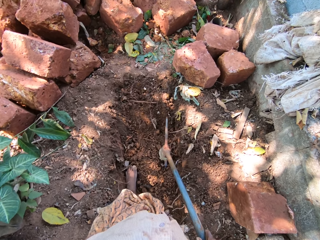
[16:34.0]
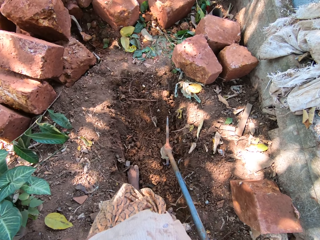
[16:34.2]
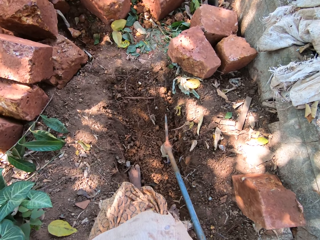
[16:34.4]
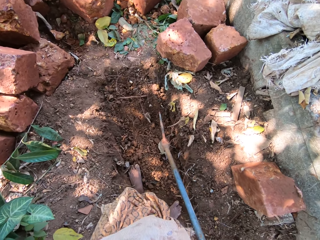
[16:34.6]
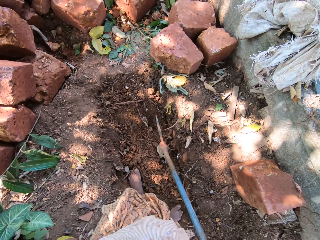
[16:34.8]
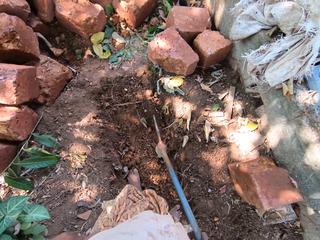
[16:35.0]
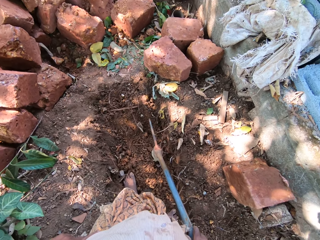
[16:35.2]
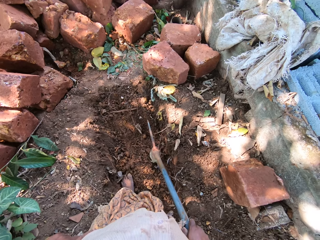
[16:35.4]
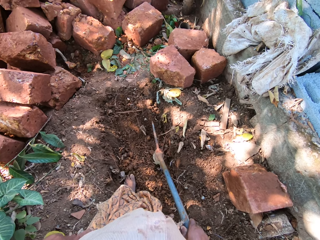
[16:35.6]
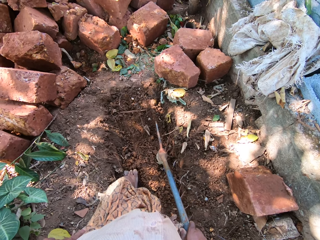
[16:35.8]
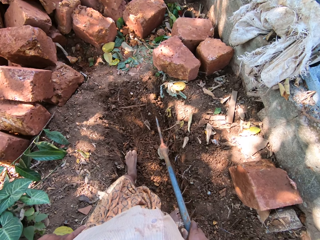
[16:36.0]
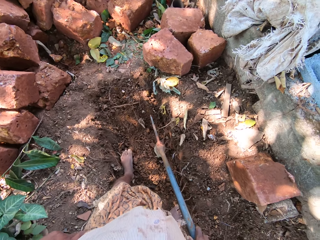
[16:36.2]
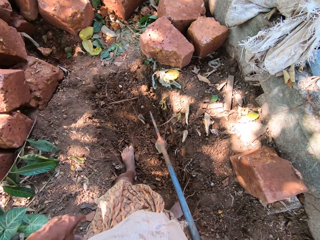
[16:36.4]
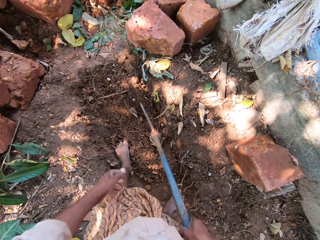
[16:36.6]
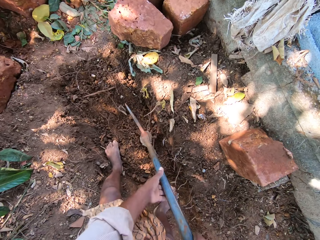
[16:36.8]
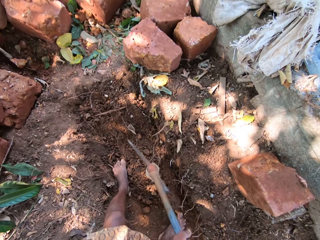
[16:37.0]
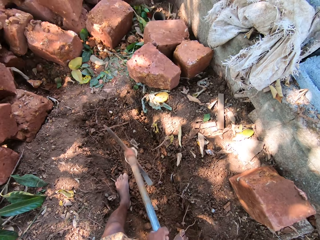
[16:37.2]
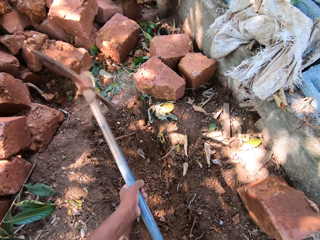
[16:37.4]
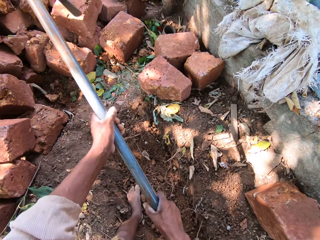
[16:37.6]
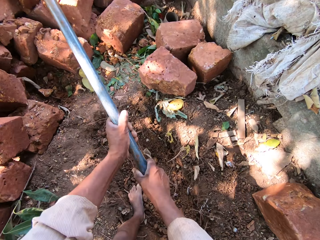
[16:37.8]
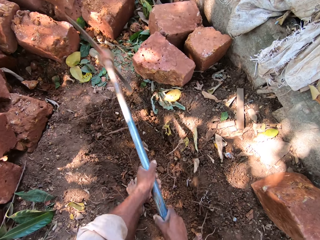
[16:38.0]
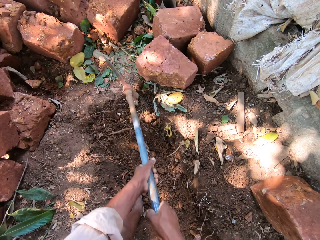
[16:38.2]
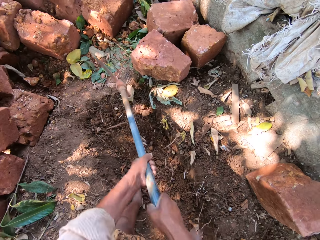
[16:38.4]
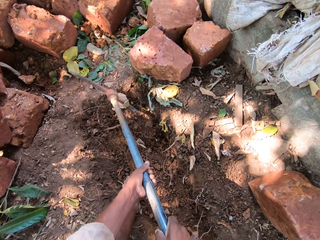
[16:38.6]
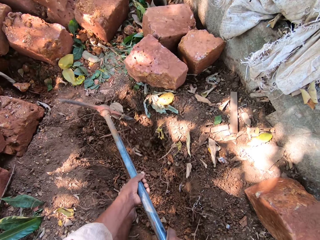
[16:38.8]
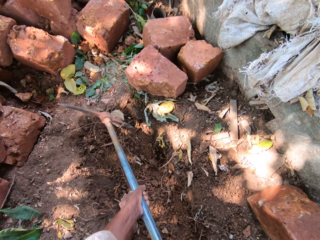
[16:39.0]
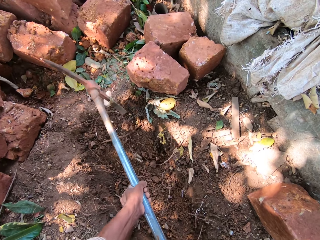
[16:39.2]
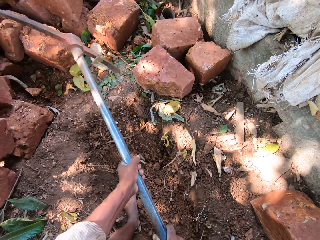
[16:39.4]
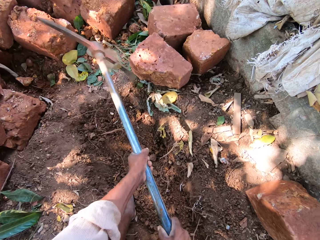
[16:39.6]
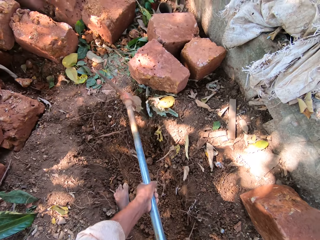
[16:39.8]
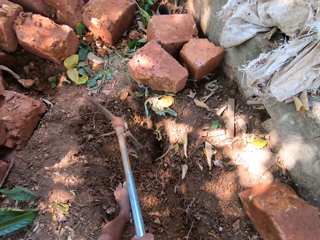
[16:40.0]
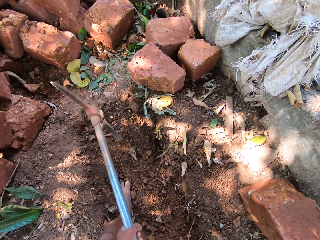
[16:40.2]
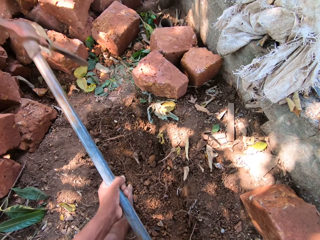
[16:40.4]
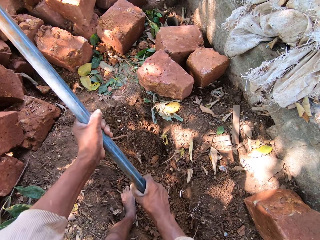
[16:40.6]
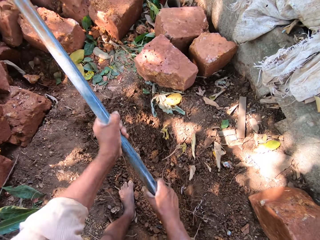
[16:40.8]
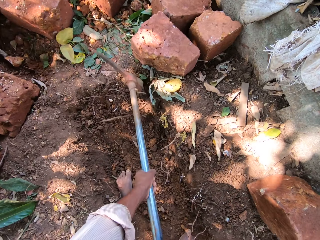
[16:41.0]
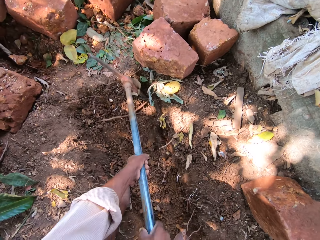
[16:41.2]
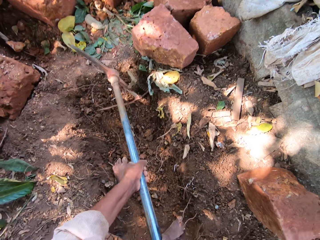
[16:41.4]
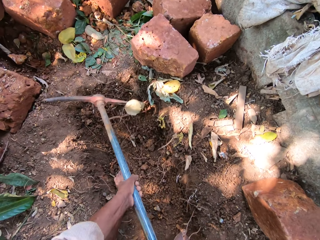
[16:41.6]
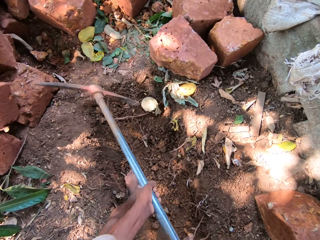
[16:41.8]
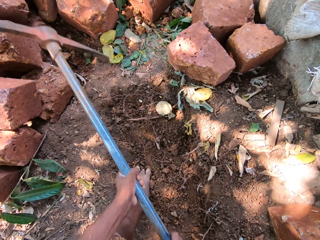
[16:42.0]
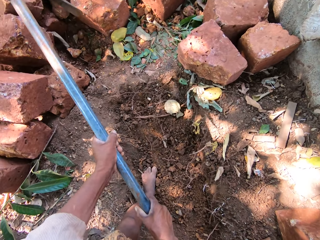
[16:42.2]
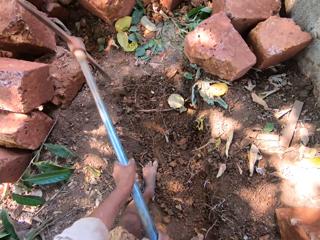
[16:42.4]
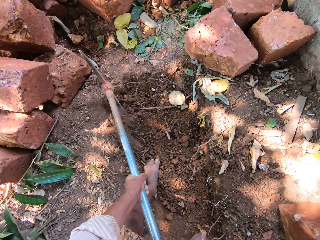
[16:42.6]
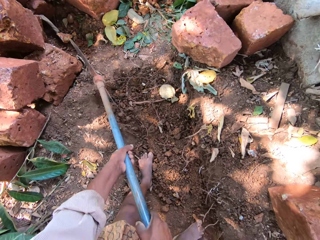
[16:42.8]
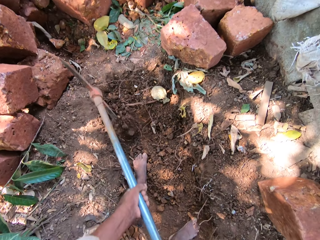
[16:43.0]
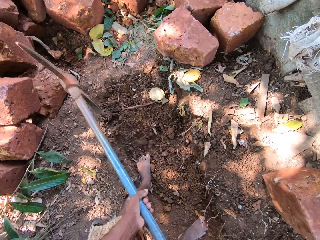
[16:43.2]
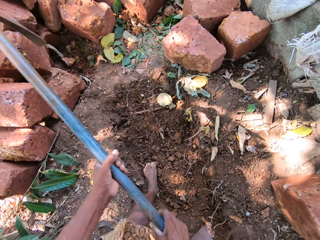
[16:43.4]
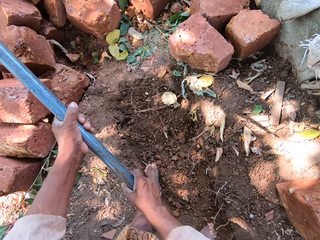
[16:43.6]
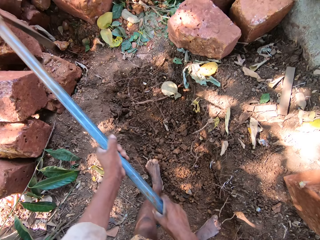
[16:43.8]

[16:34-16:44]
The camera wearer holds the hand digger on the ground with his hands. He digs the ground with the hand digger in his hands.

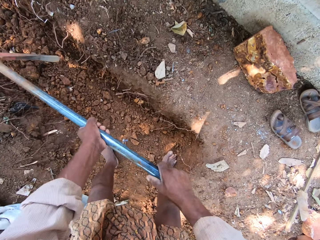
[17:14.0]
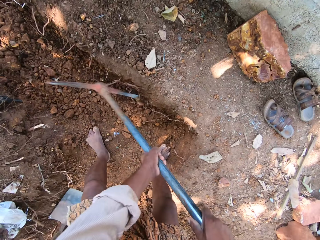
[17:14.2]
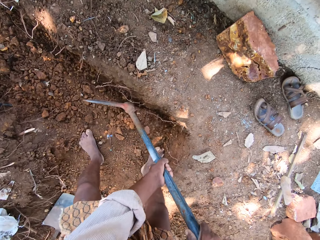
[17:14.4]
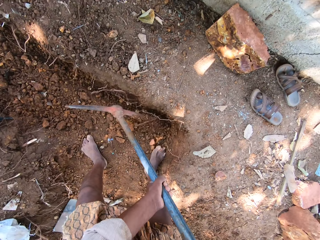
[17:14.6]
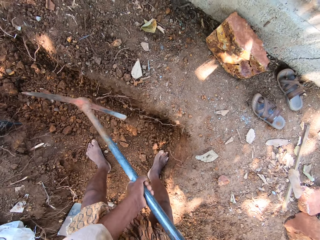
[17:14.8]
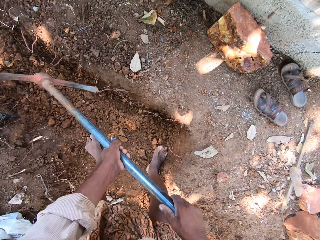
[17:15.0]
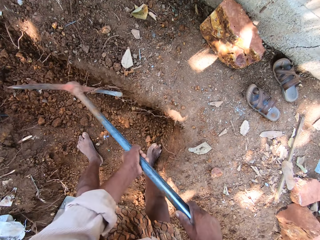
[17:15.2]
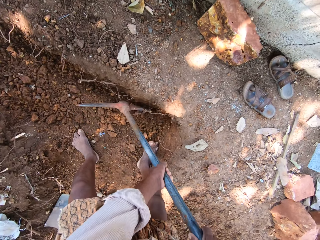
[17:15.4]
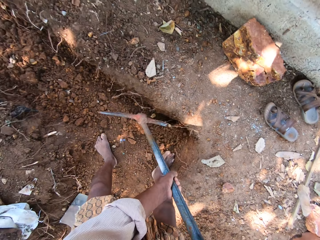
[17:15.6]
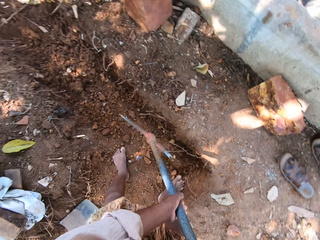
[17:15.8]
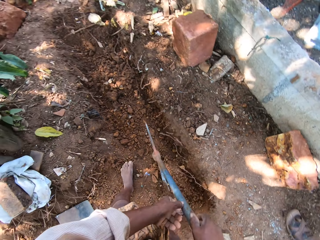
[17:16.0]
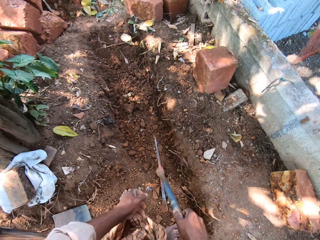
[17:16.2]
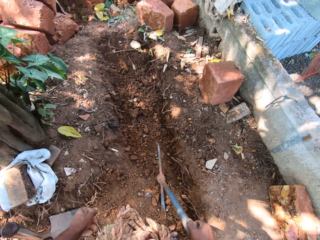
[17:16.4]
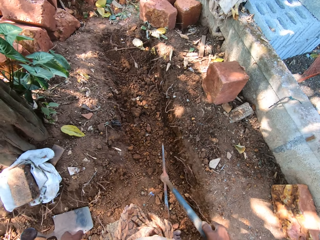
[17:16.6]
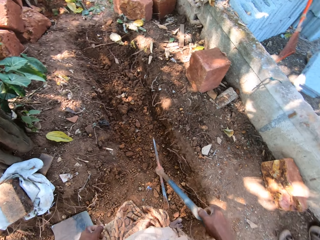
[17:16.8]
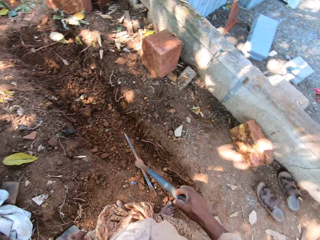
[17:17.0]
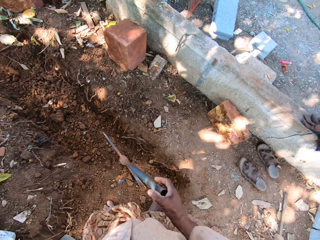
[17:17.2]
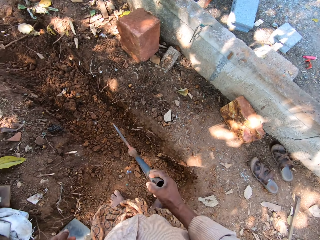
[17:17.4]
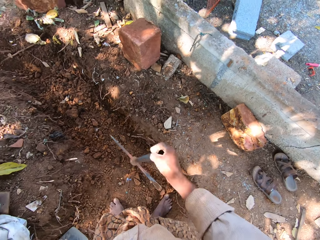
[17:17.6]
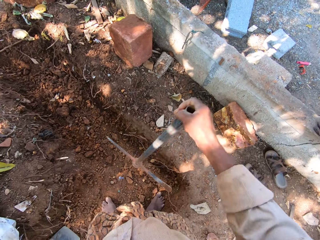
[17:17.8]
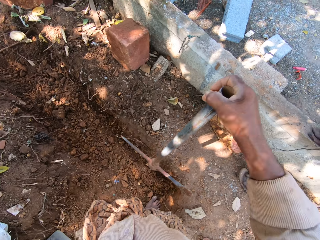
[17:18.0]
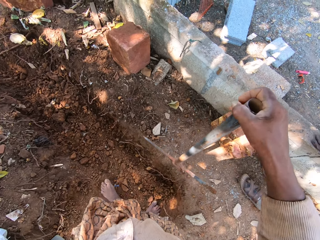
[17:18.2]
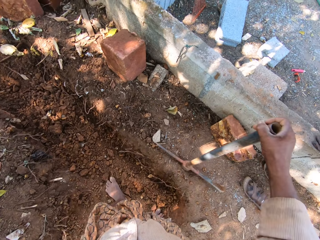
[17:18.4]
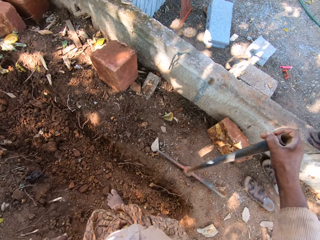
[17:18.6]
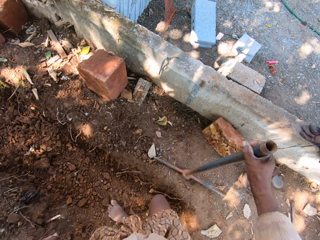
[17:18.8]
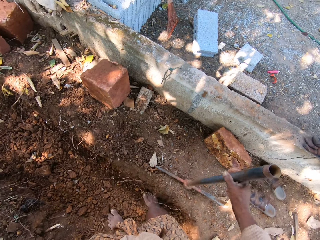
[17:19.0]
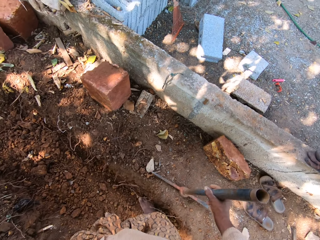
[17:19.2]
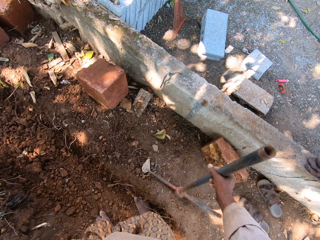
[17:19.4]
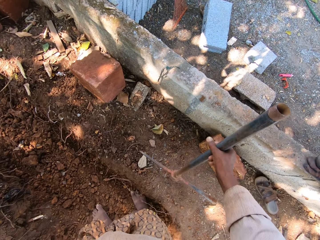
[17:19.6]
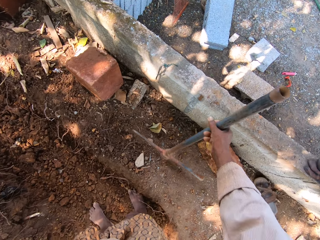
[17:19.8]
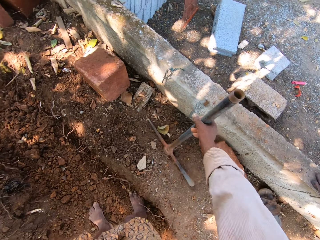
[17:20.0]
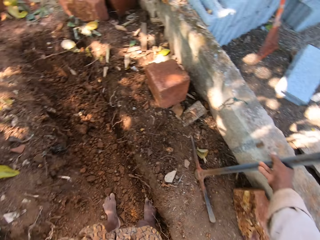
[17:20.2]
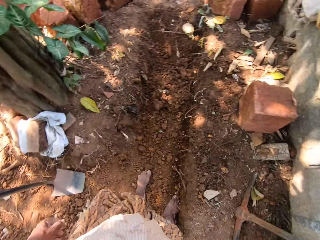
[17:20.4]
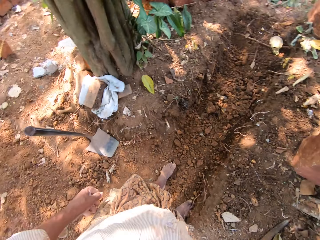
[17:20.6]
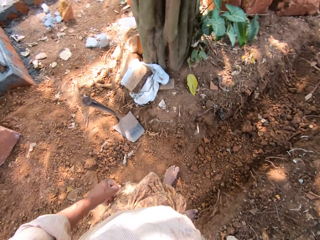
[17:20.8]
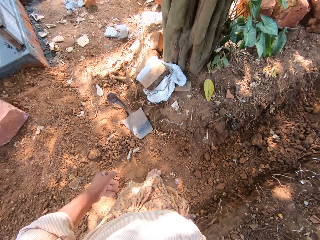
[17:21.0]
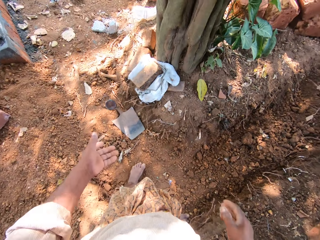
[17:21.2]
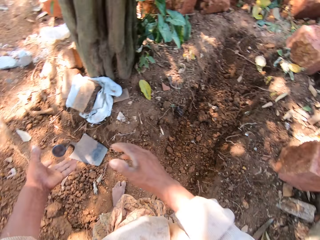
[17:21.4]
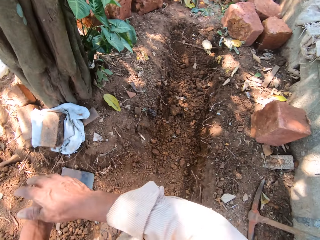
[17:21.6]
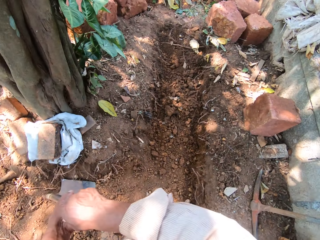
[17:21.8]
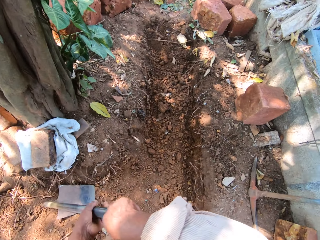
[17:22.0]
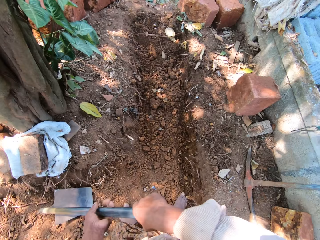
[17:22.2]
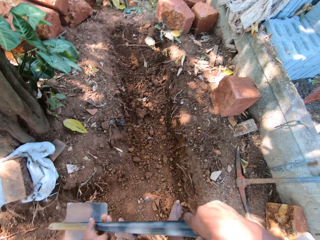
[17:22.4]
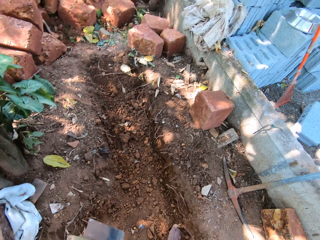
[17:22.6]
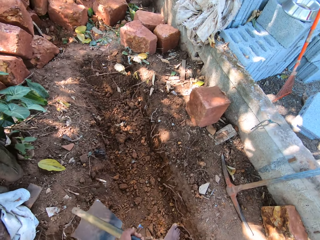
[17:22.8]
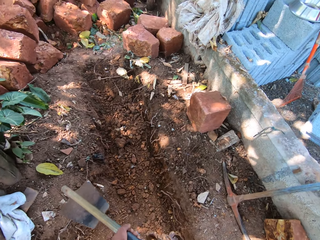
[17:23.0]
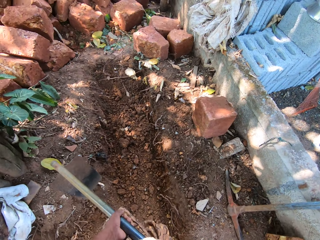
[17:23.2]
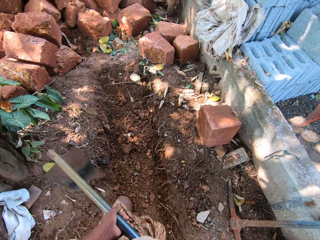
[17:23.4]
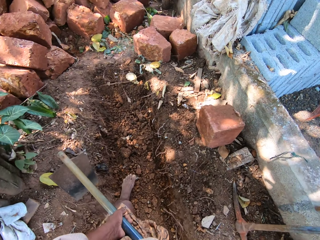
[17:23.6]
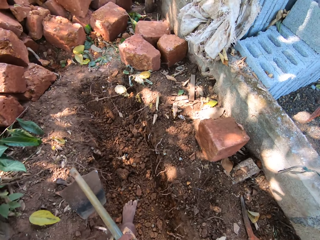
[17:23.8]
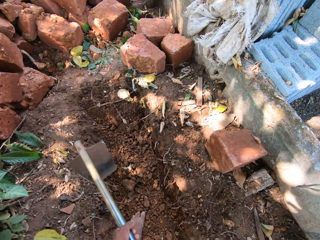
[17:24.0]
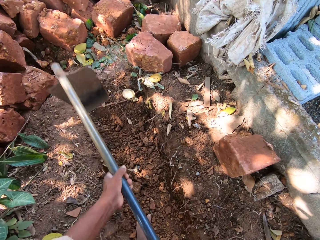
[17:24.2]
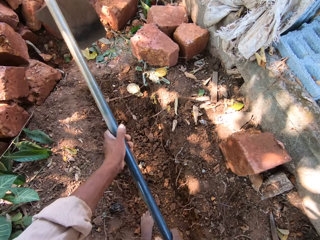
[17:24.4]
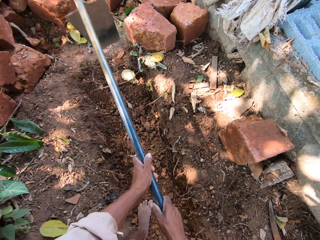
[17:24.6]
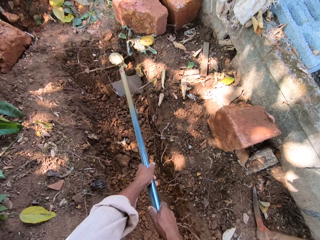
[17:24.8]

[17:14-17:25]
The camera wearer holds the hand digger on the ground with his right hand. He picks up the hand digger from the ground with his right hand. He looks around. He hits the hand digger on the ground with his right hand. He picks up the hand digger from the ground with his right hand. He drops the hand digger on the ground with his right hand. He stands the hand digger on the pavement with his right hand. He picks up the hoe from the ground with his hands.
